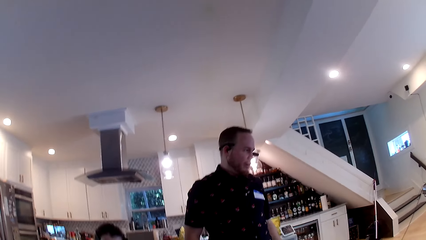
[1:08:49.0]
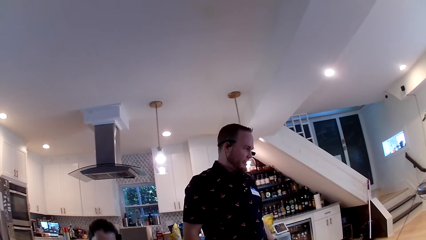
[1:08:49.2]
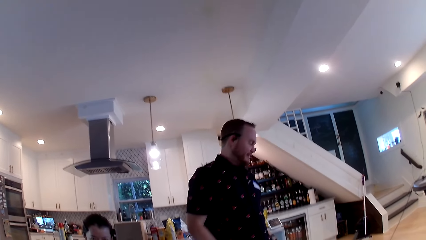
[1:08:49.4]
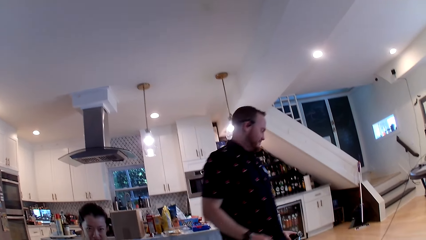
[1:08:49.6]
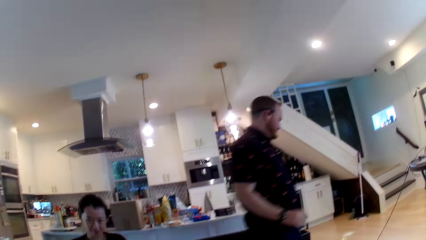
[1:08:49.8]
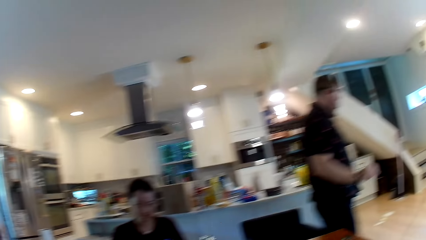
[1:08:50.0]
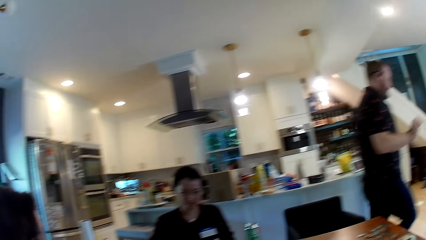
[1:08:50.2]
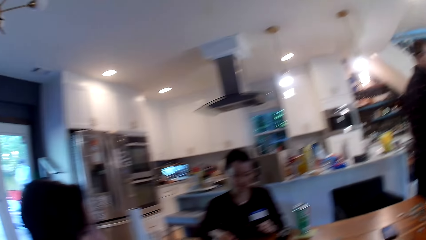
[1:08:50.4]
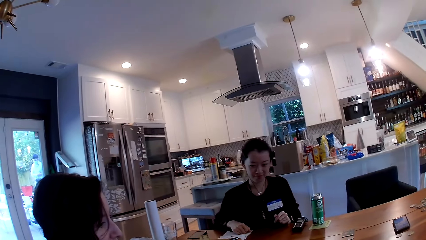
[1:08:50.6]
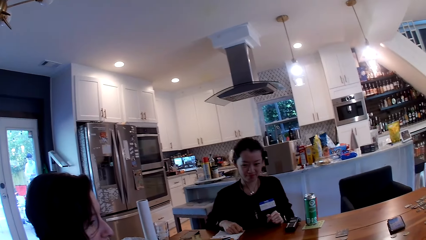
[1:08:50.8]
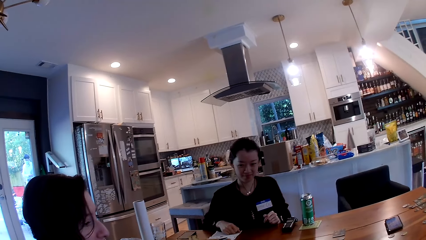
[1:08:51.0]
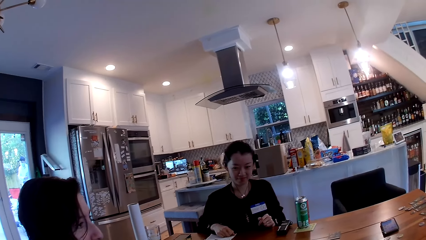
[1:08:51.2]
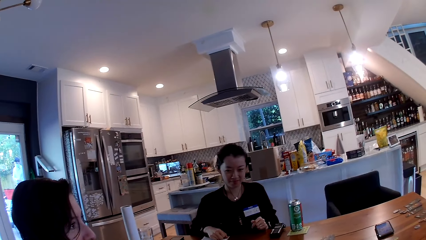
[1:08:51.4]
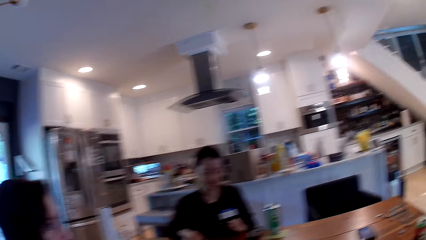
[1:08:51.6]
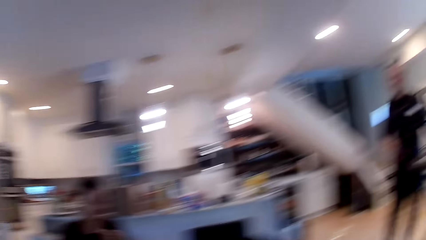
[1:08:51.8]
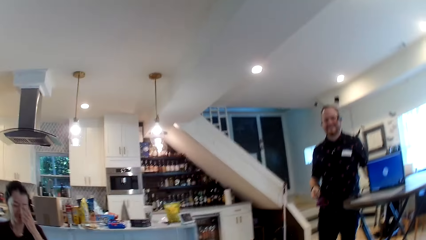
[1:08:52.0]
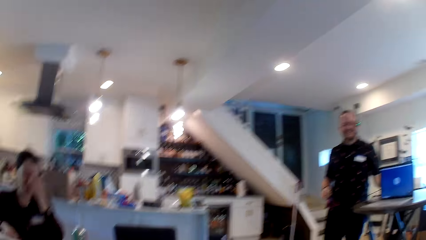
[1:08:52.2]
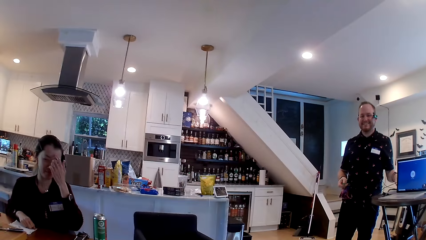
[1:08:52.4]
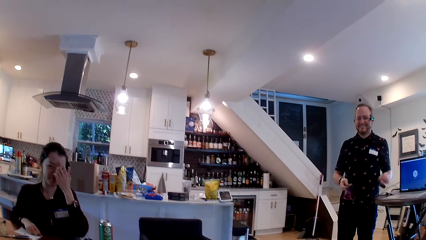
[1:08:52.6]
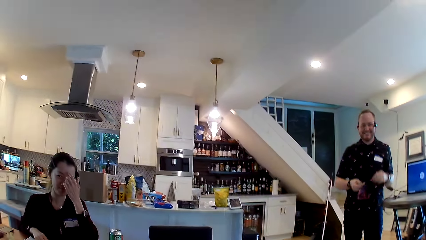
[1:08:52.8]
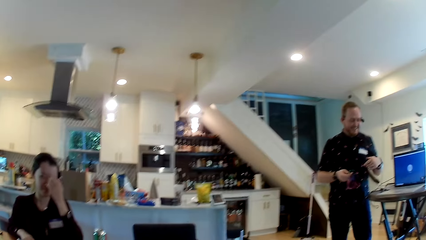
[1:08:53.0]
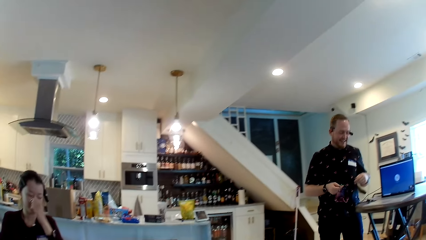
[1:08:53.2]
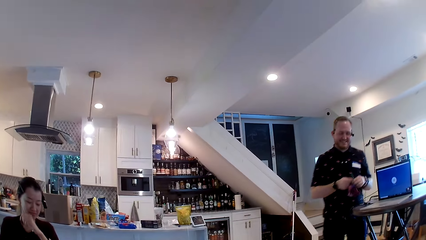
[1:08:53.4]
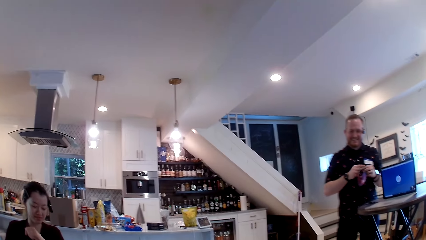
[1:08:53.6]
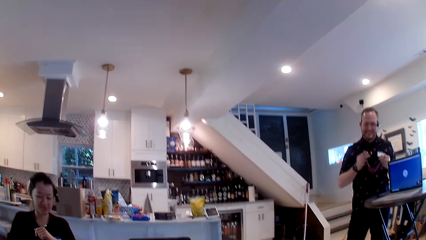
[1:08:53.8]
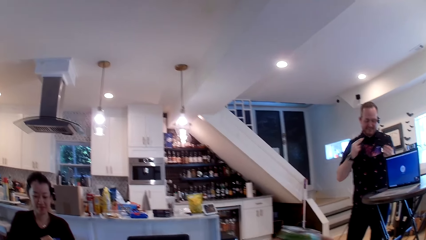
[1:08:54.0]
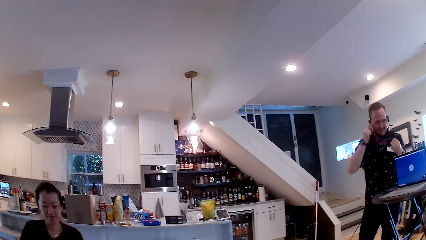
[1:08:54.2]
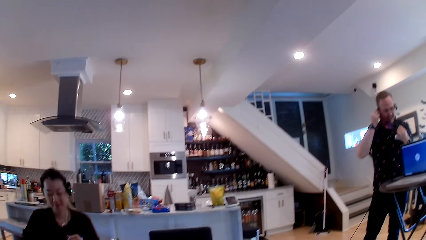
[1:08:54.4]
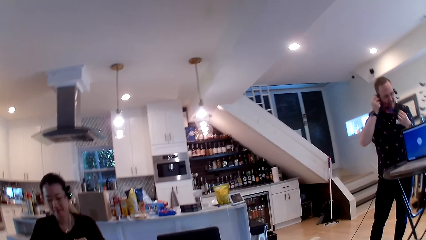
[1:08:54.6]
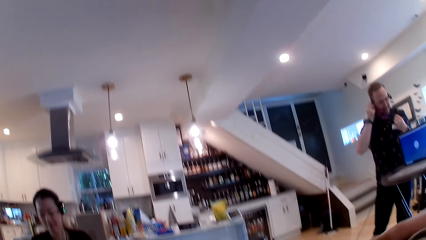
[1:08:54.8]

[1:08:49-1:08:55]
The man walks to the right. The woman touches her face with her left hand. The man wears a nose mask with both hands. The man puts something in his ears.
